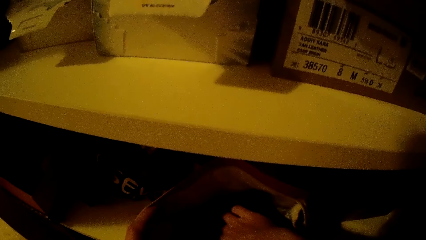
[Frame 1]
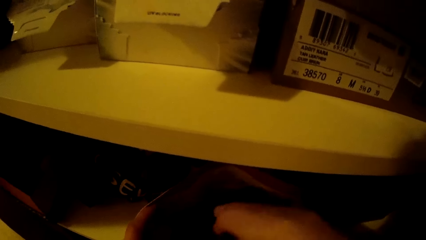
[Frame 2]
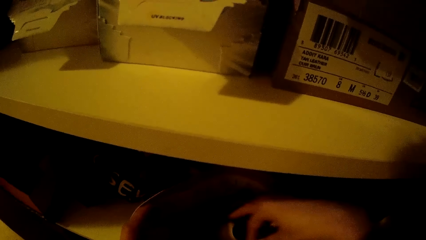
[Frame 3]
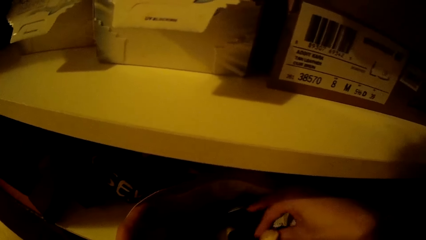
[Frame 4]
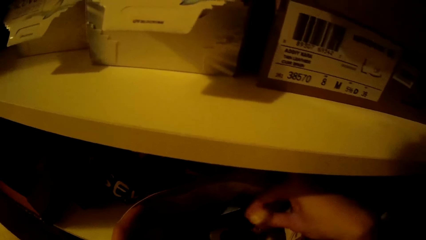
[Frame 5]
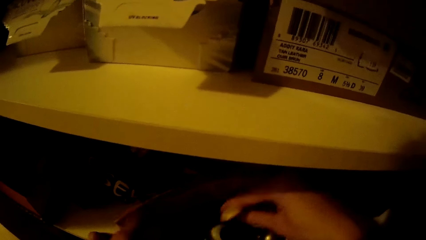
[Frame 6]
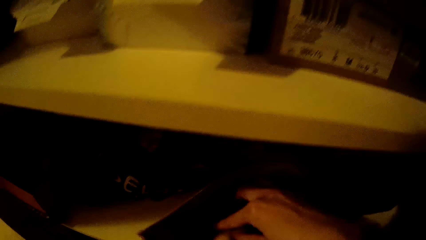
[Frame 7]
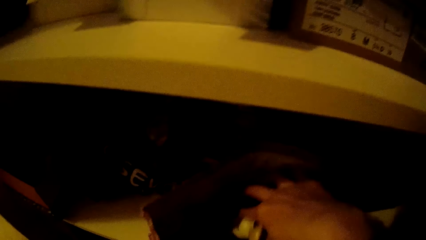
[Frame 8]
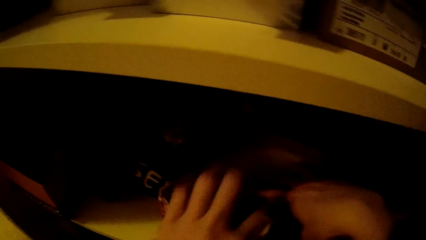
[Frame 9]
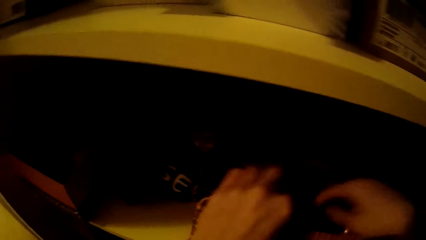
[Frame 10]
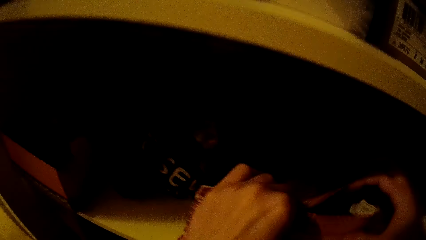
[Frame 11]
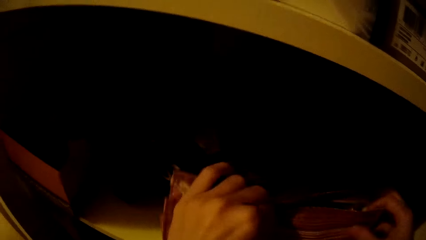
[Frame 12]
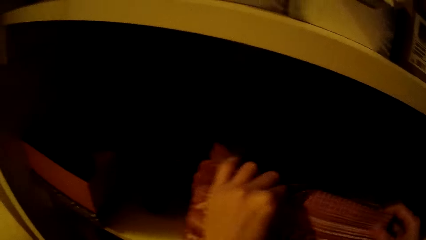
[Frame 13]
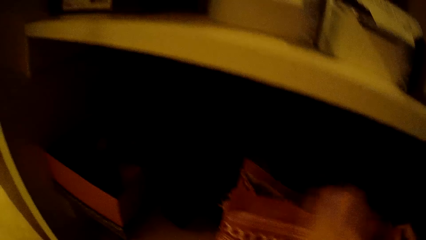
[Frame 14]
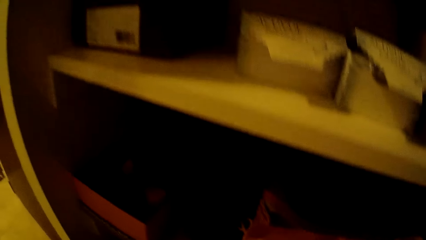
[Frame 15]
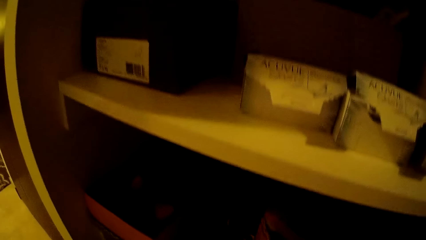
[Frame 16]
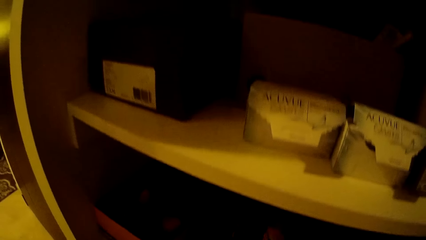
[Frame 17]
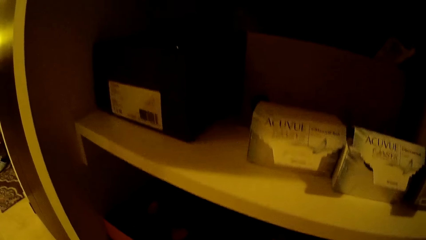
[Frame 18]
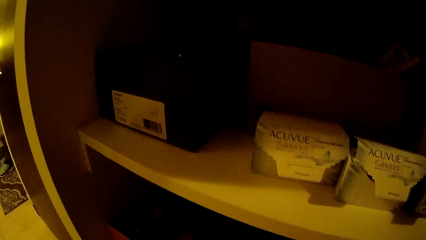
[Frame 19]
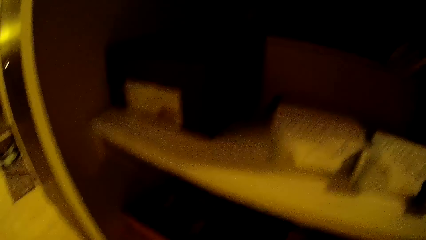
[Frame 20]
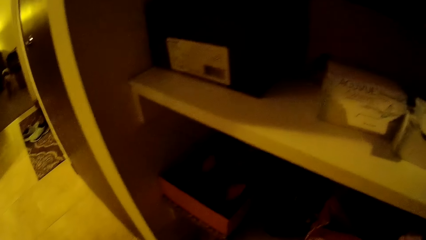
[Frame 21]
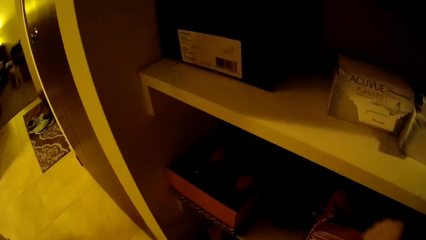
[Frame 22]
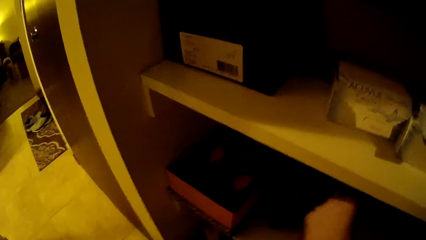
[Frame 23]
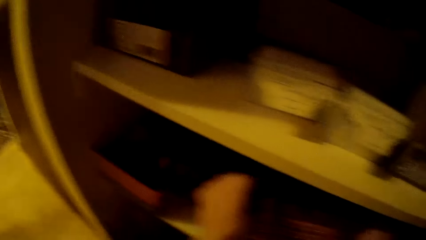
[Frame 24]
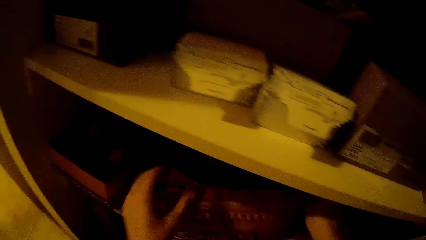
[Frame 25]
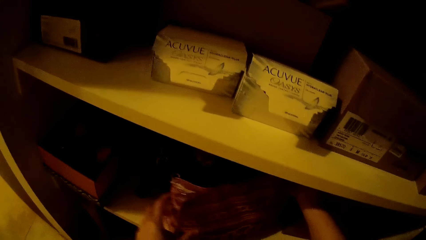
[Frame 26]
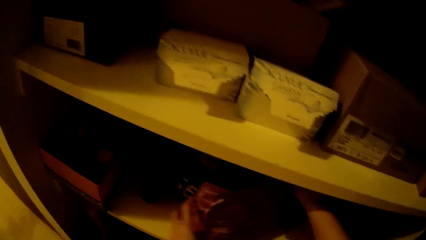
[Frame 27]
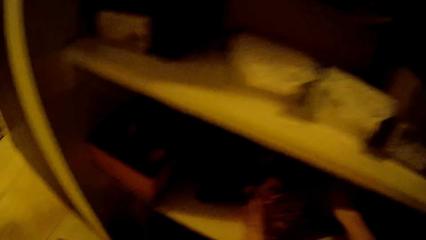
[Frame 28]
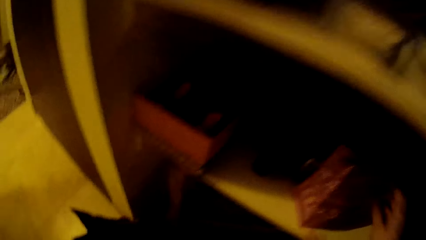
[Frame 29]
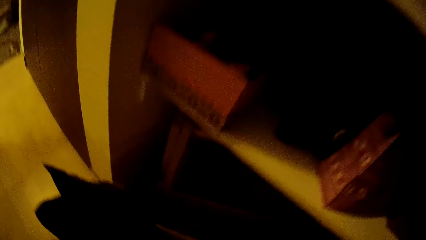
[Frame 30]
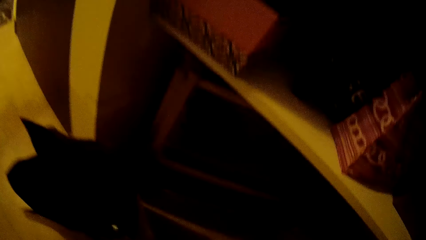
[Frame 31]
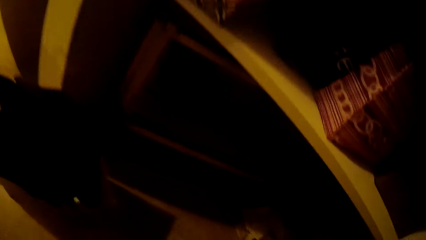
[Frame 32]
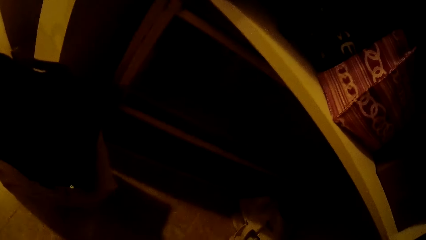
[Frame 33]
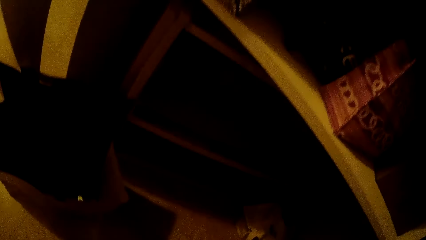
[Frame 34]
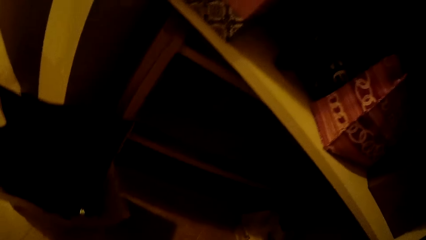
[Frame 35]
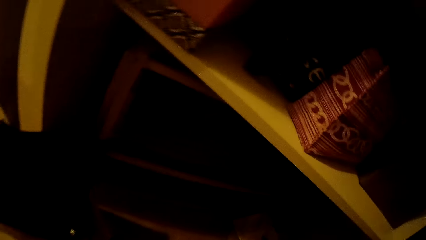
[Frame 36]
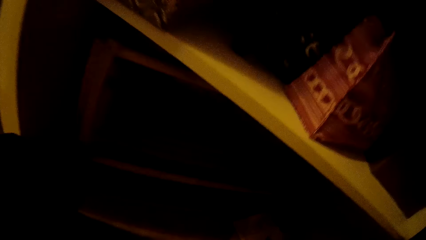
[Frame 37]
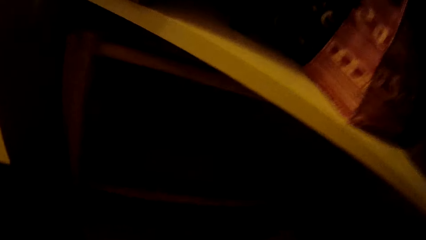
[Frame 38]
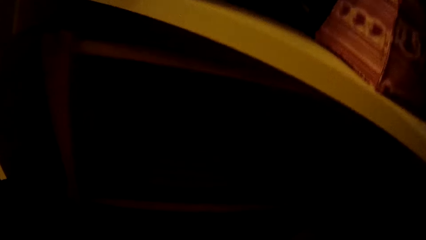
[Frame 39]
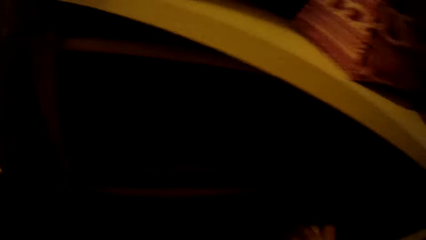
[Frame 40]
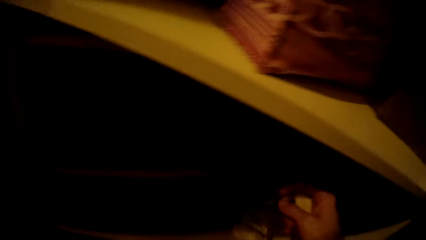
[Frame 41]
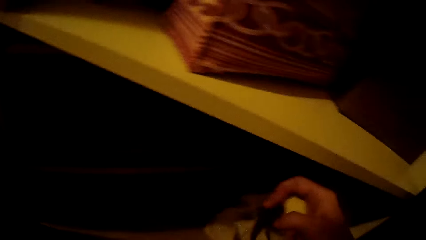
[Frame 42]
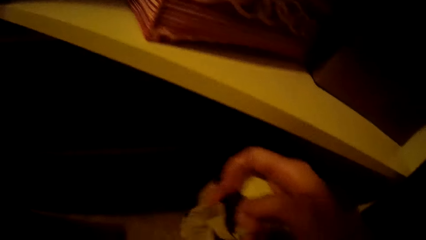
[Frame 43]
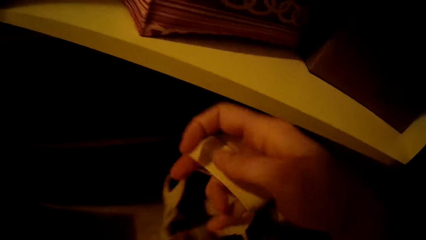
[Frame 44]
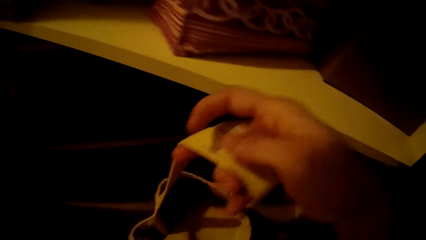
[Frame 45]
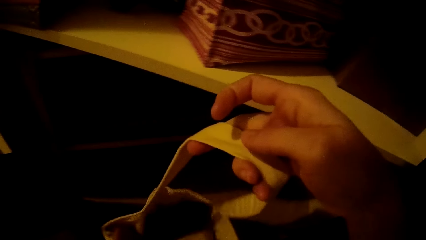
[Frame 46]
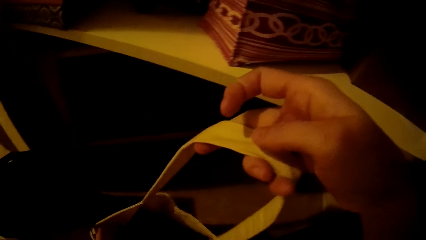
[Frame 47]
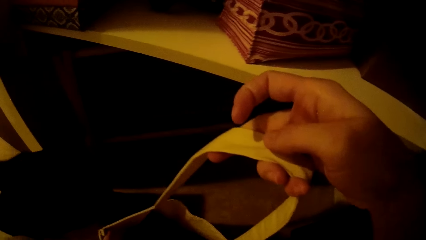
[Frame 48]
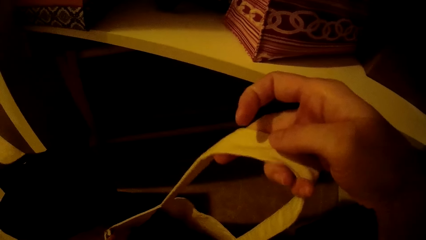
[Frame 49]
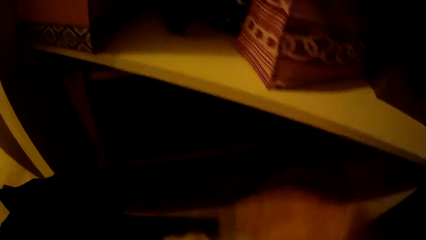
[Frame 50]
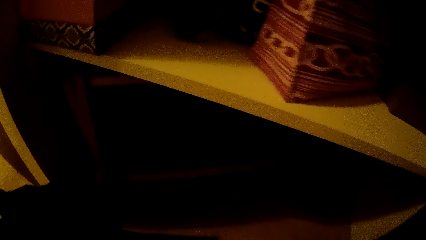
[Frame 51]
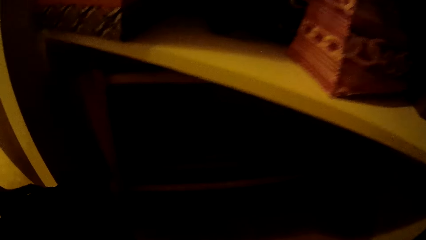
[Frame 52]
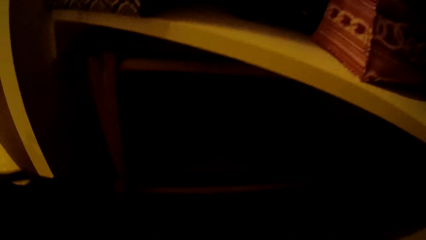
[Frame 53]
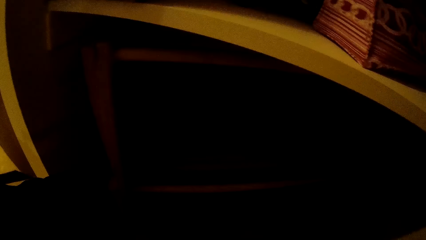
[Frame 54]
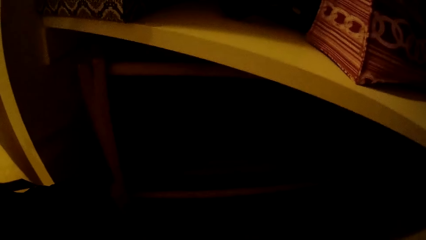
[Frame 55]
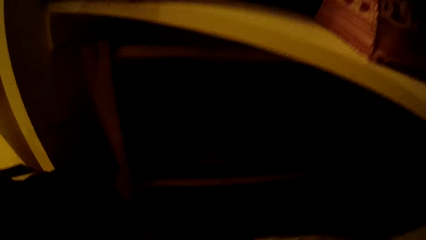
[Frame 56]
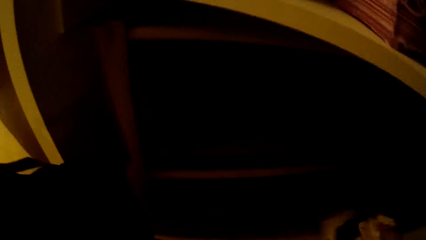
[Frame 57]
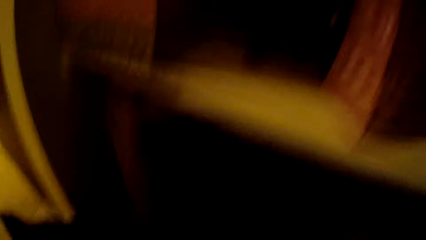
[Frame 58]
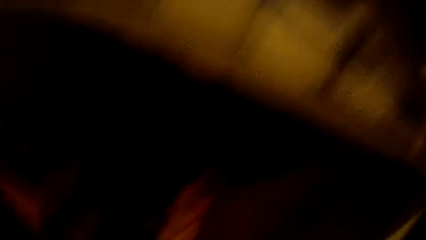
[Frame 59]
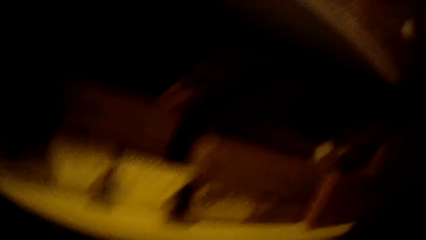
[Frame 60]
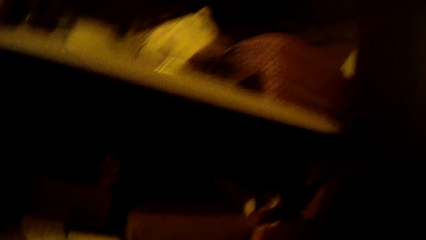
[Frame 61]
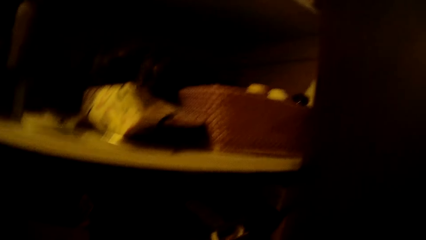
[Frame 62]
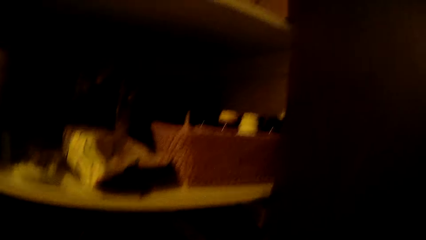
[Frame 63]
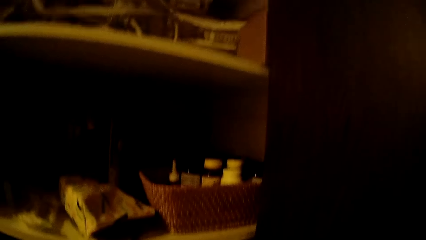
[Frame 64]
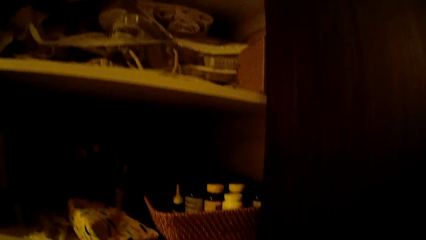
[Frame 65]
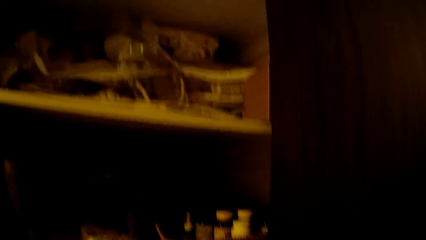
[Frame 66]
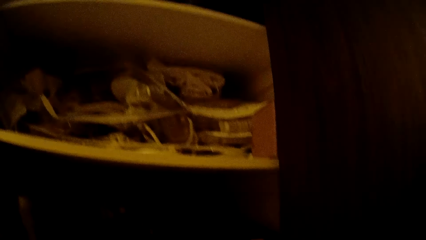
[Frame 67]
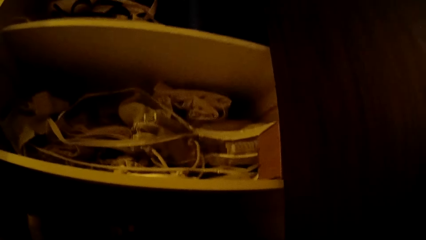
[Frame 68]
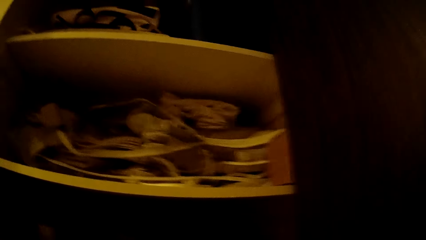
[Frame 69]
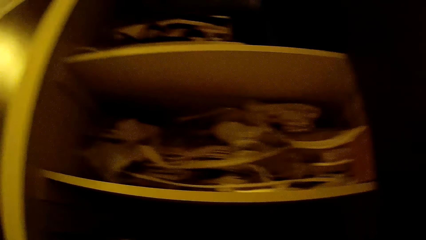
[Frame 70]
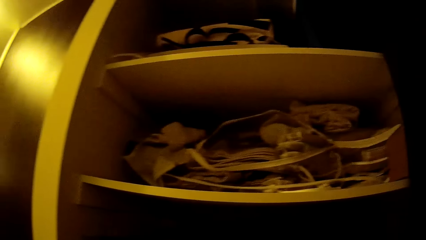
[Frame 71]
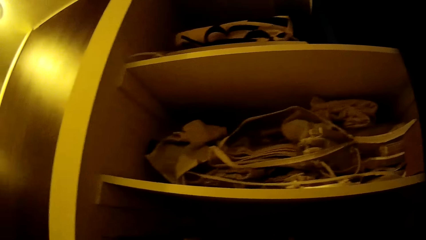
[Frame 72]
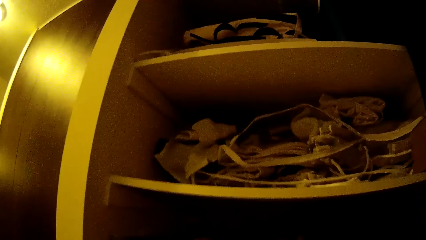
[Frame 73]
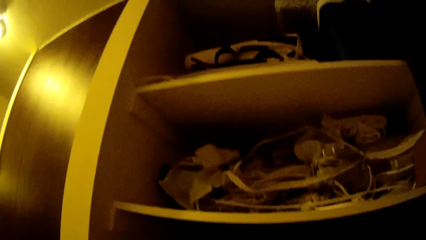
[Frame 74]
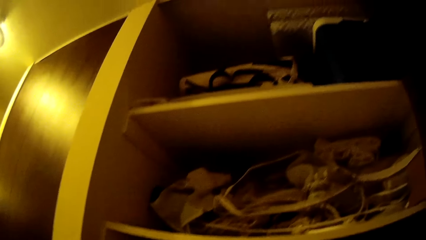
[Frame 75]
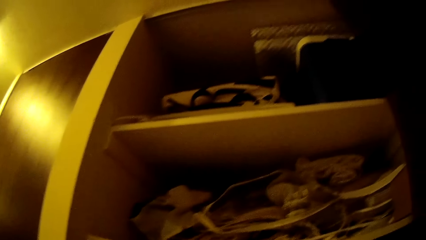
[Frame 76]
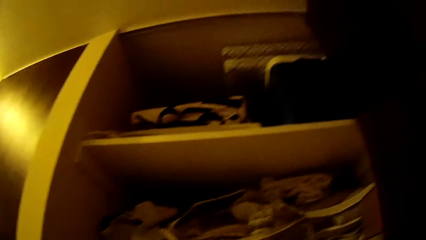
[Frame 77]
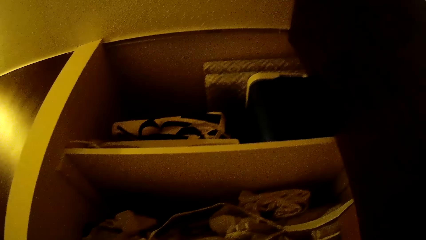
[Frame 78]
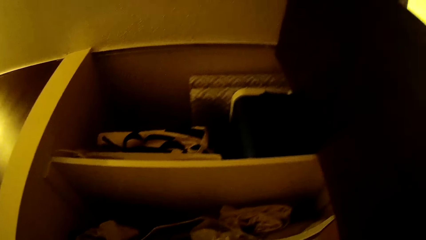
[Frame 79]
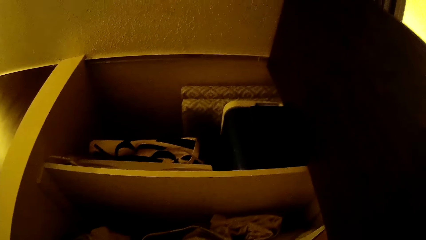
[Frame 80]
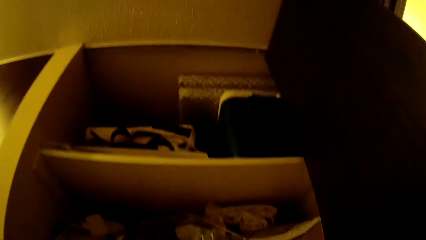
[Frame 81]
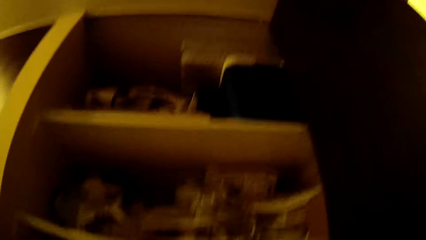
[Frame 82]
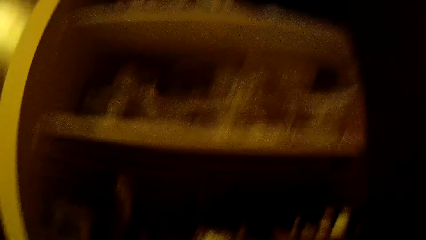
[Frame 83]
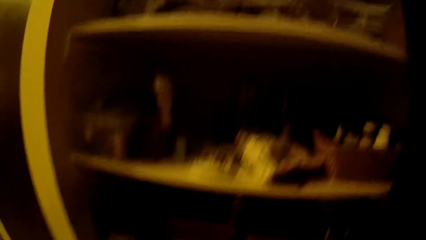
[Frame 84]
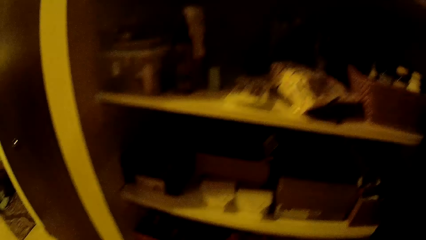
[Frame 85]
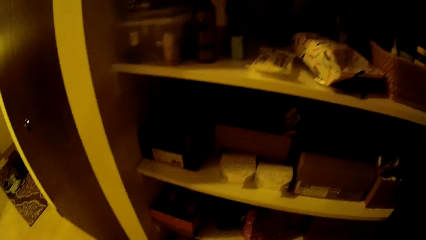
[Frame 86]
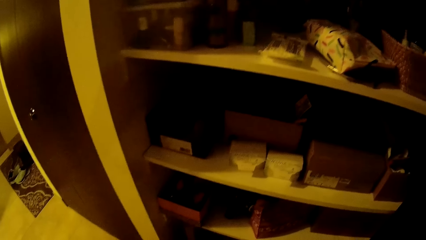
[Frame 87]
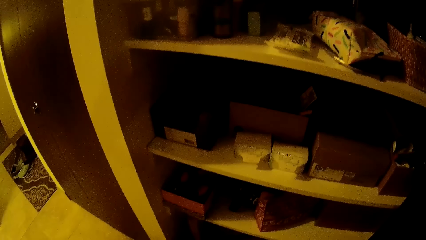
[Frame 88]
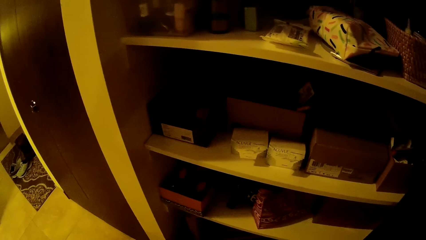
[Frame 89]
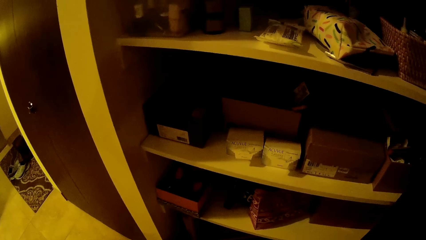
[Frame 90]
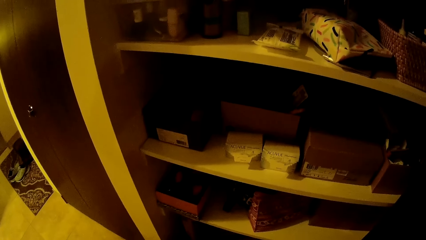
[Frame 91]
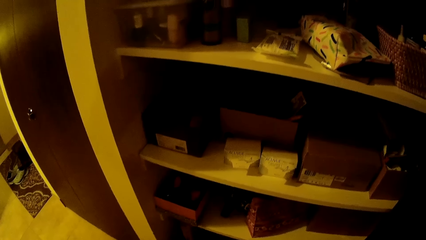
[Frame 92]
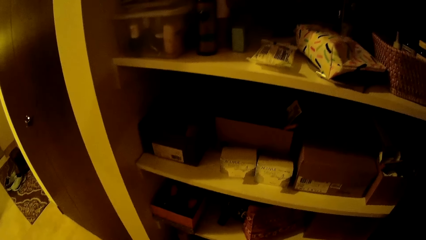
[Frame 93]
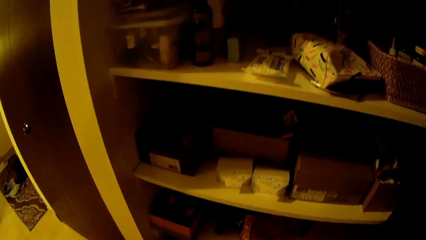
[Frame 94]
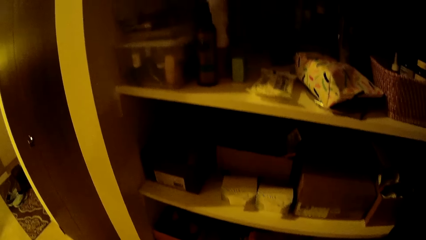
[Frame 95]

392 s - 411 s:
The camera wearer moves the paper bag on the shelf with both hands. She picks a bag from the shelf with her right hand. She looks inside the bag. She puts the bag in the shelf. She looks around the shelves.
